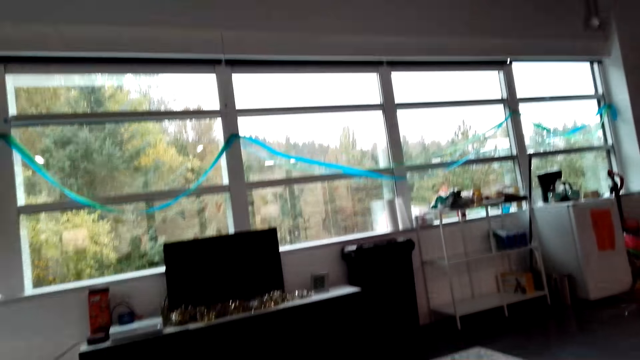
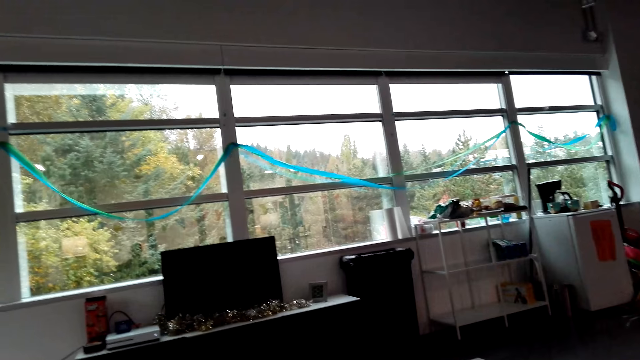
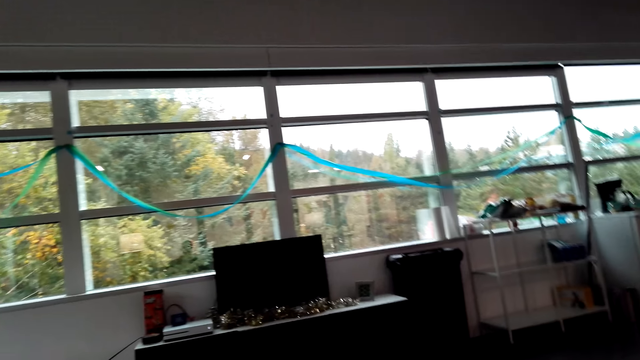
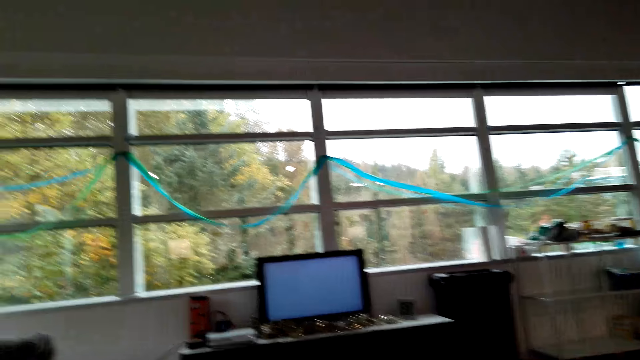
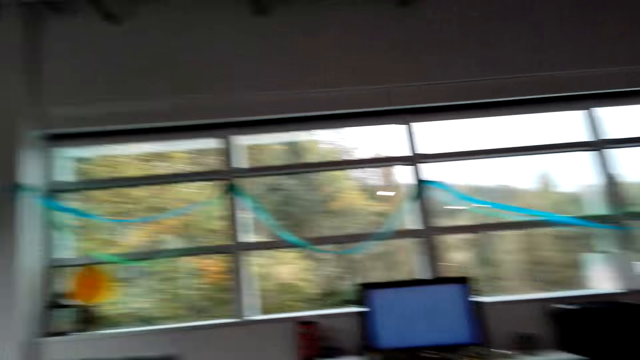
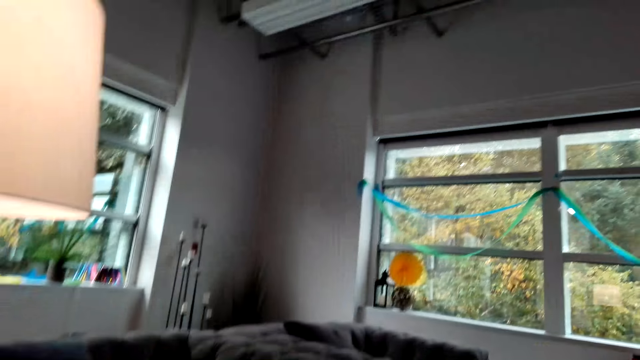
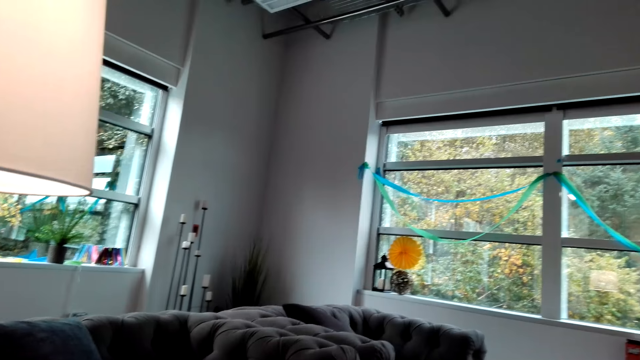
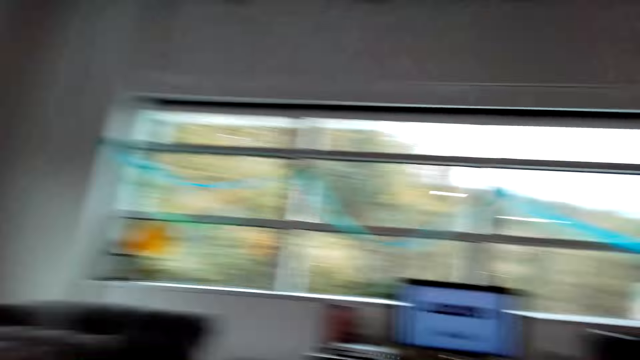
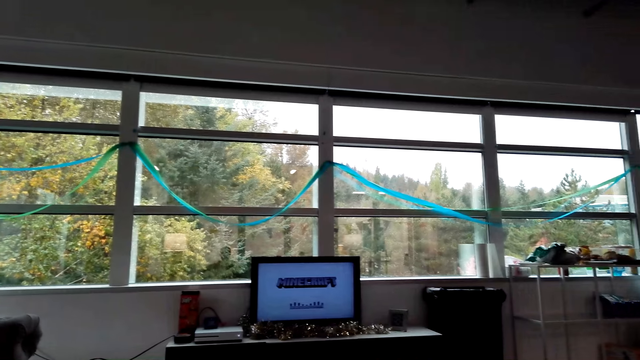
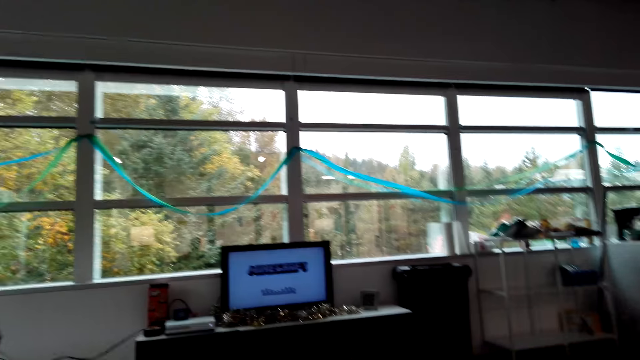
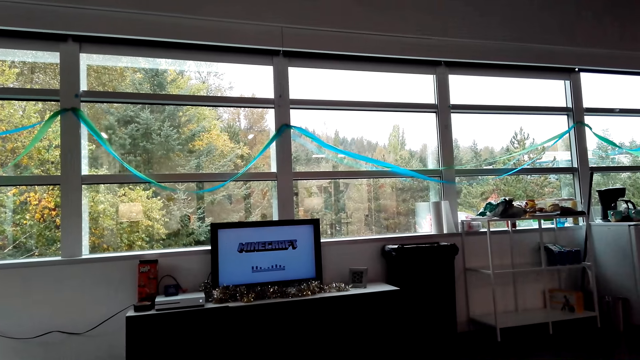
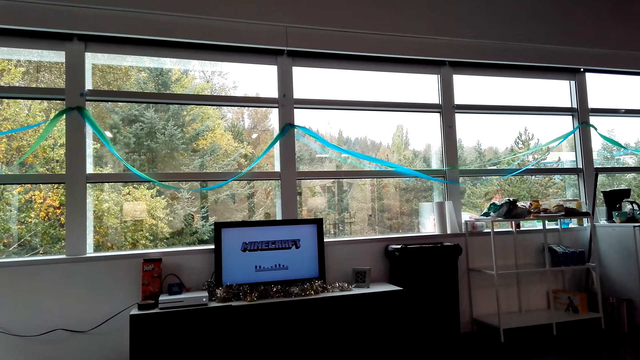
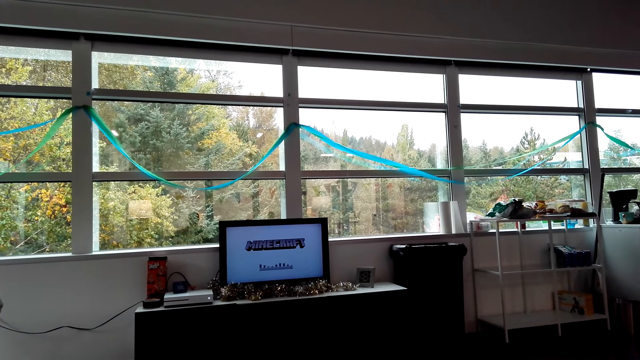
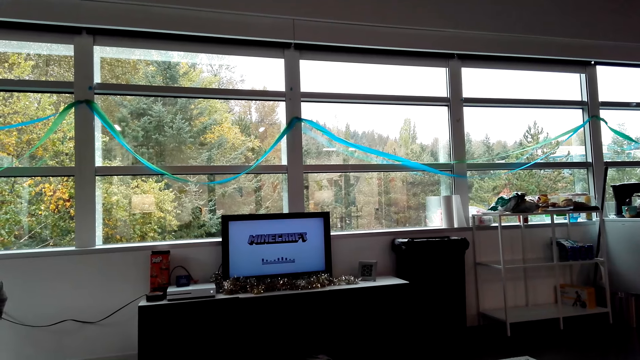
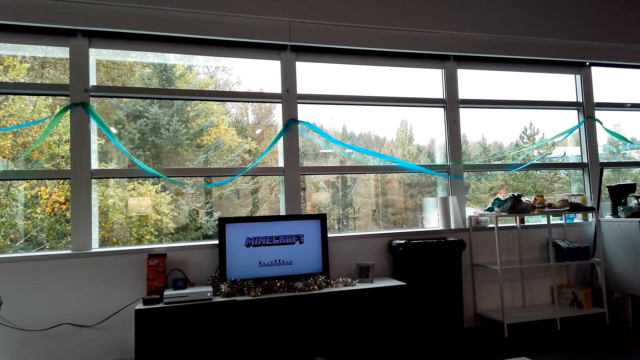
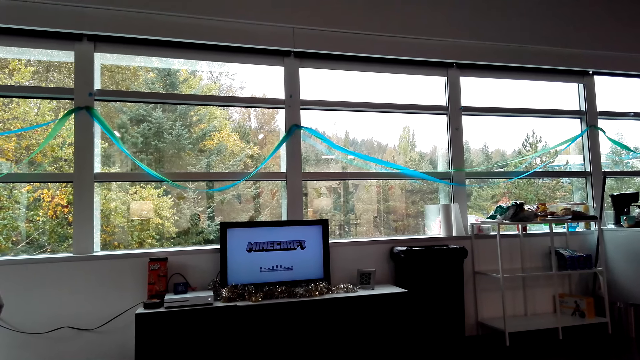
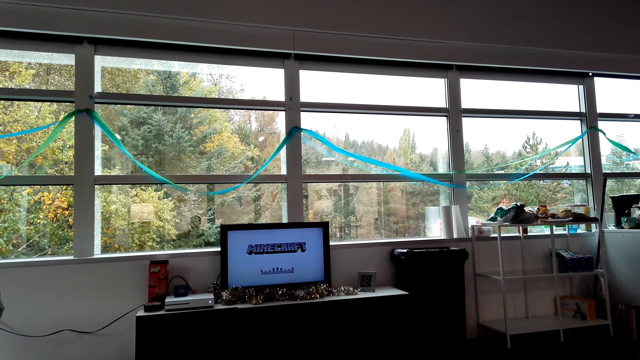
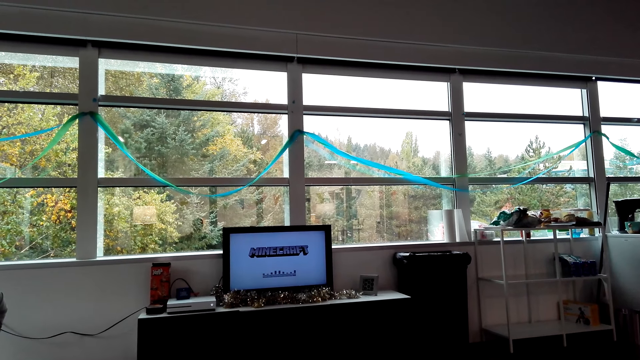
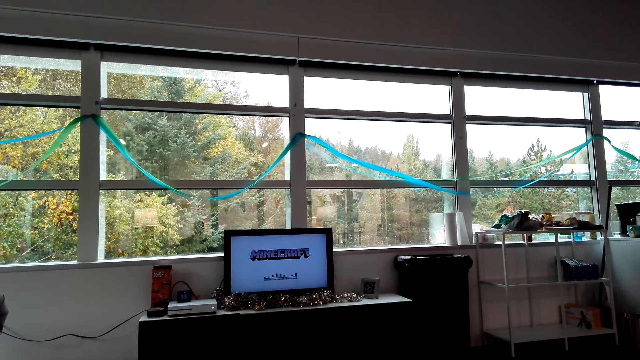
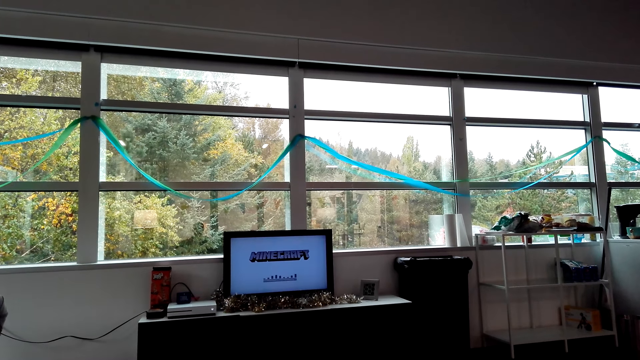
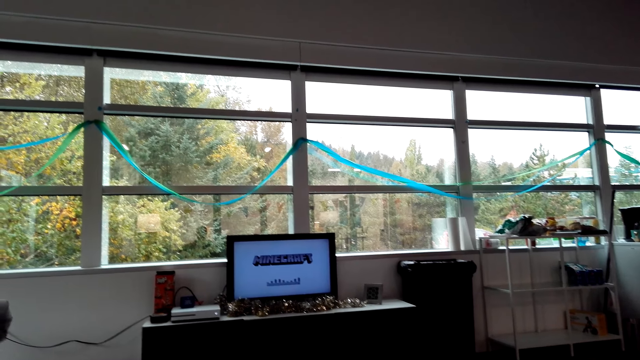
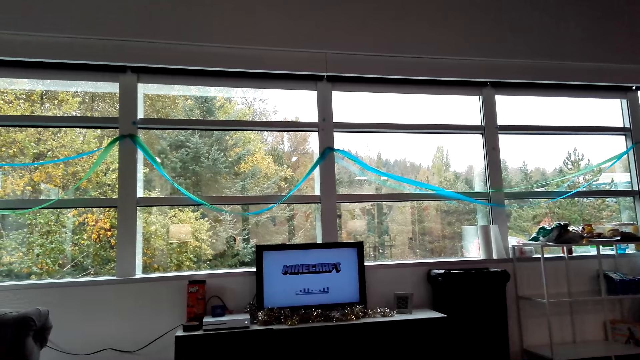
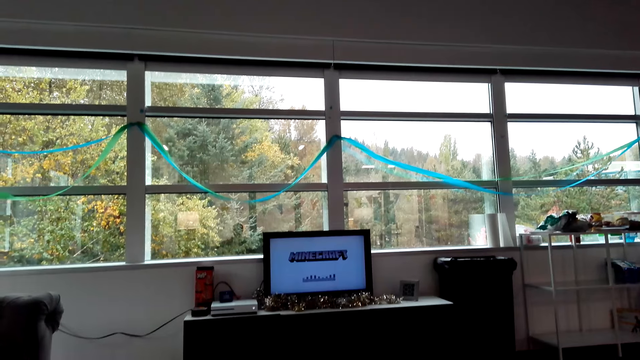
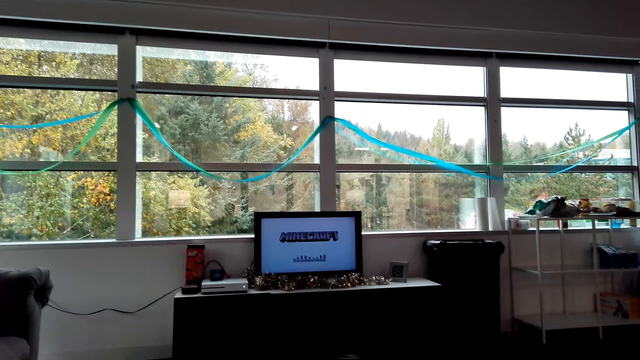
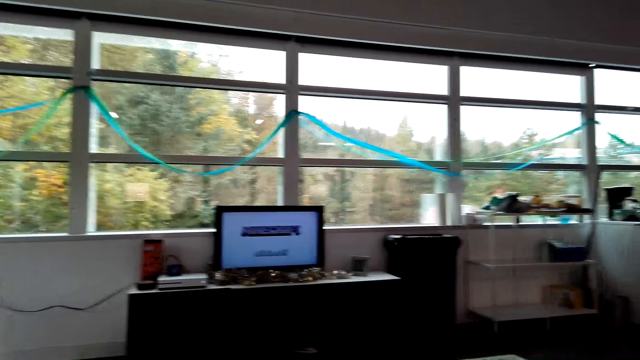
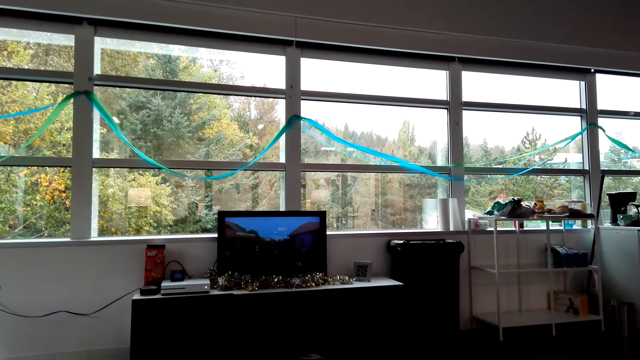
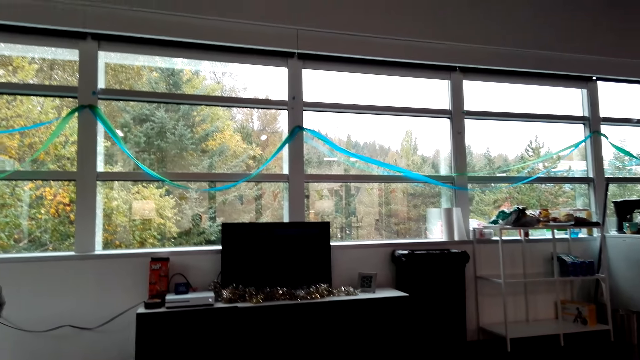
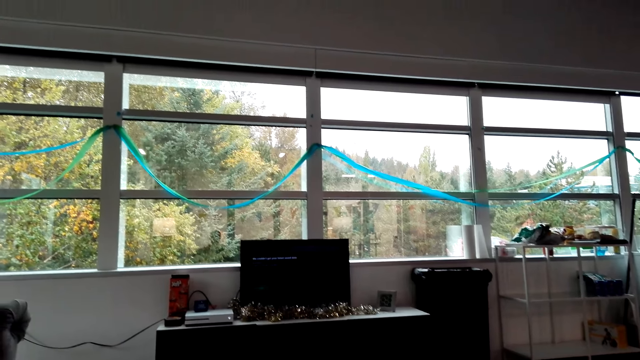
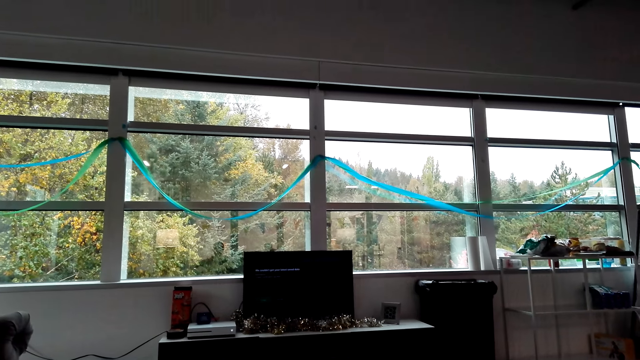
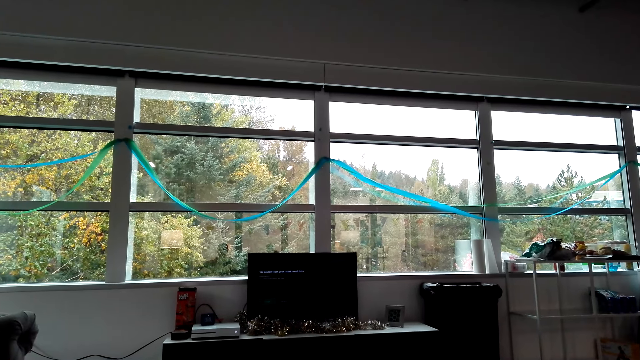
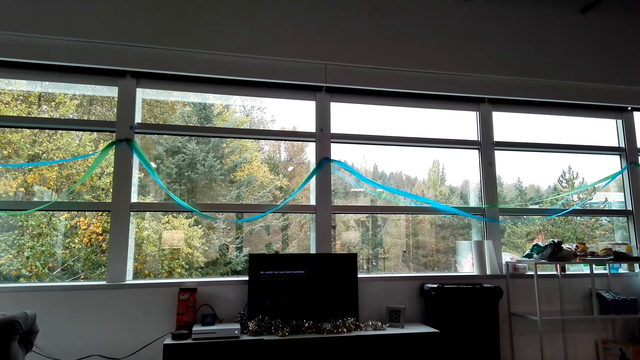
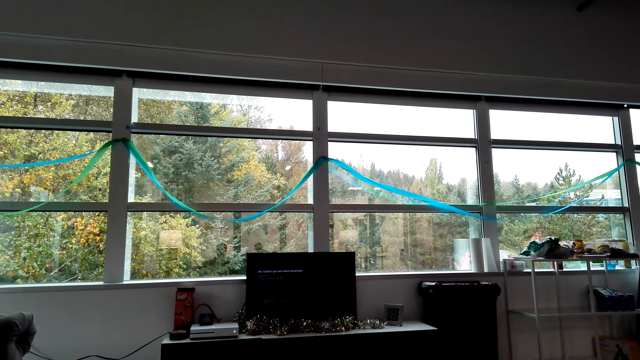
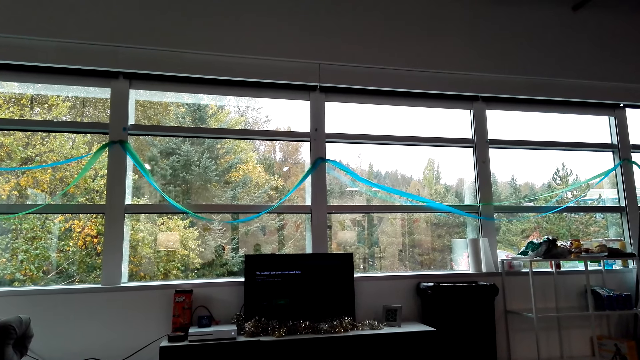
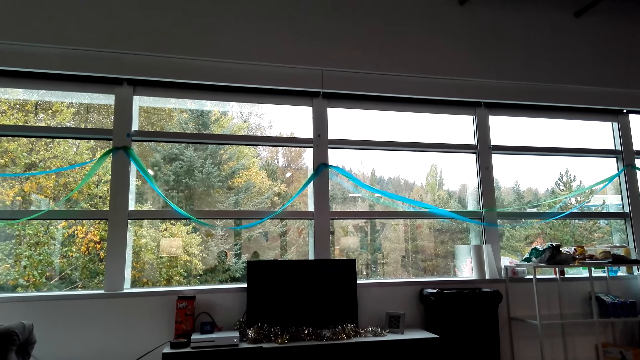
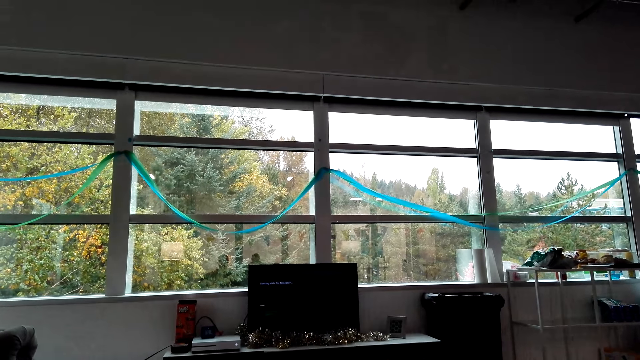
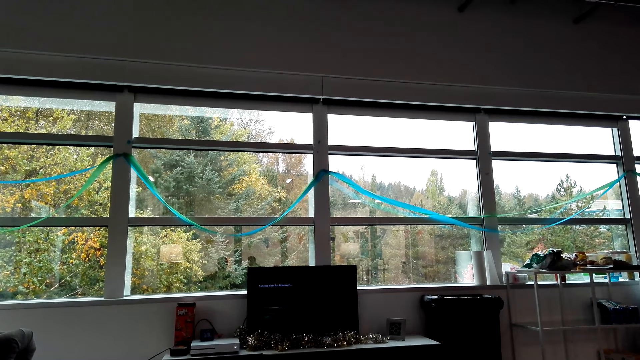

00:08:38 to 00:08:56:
The camera wearer stares at the television on the table. They operate the television on the table.
